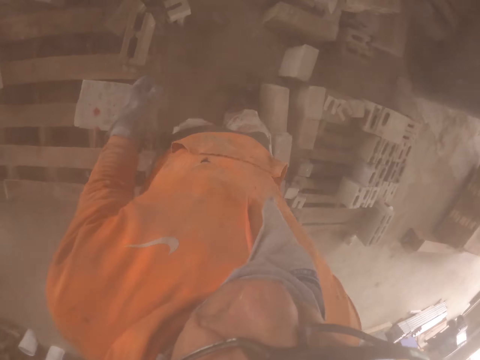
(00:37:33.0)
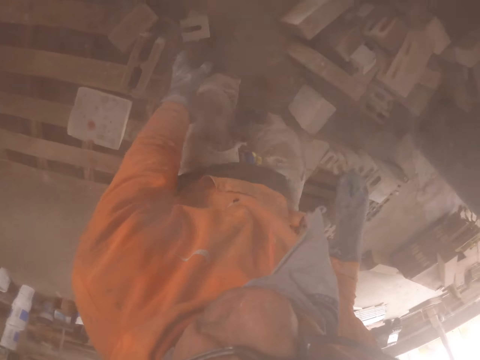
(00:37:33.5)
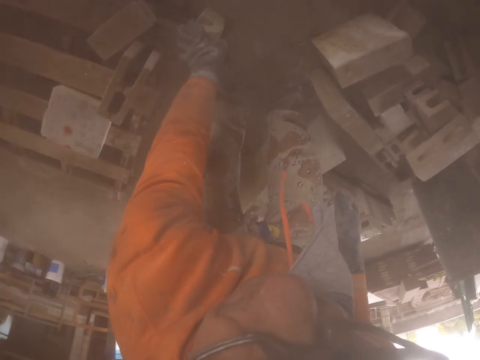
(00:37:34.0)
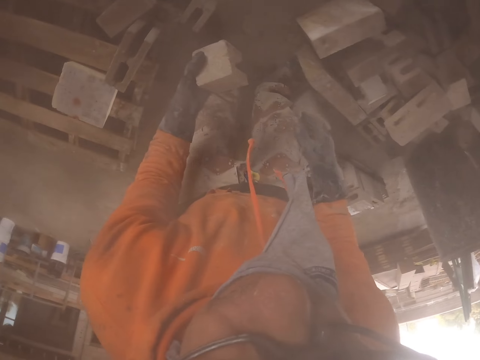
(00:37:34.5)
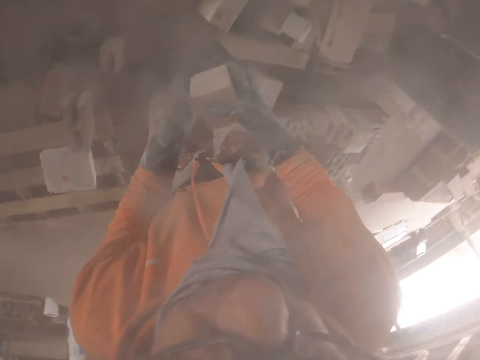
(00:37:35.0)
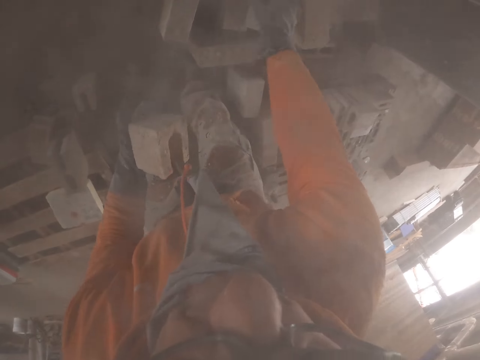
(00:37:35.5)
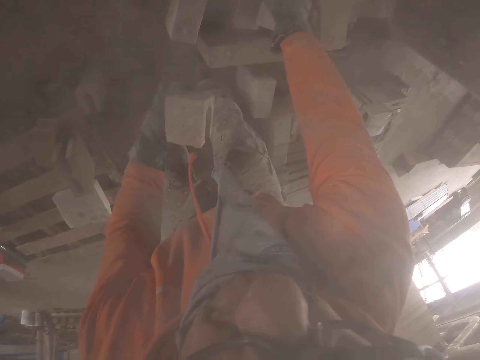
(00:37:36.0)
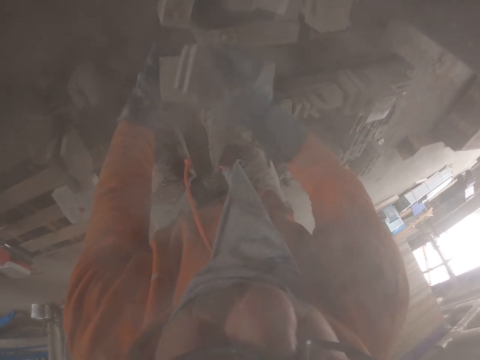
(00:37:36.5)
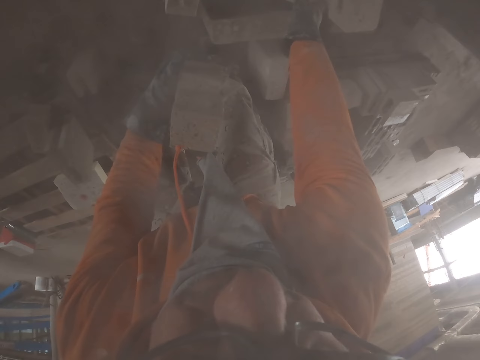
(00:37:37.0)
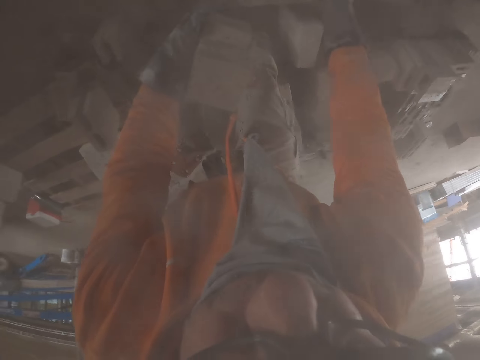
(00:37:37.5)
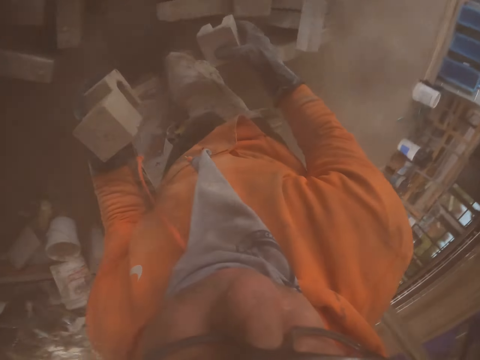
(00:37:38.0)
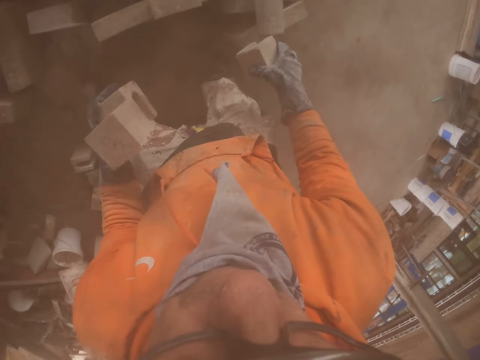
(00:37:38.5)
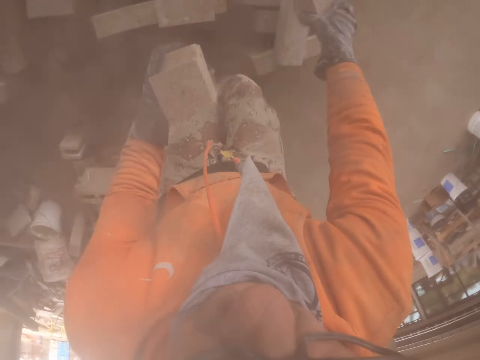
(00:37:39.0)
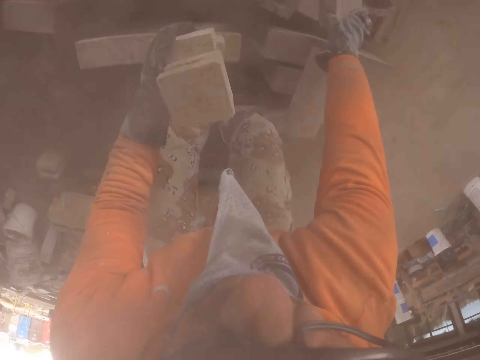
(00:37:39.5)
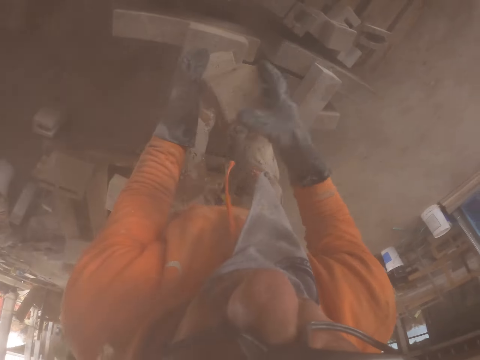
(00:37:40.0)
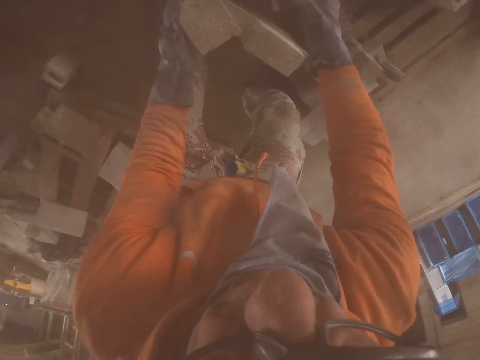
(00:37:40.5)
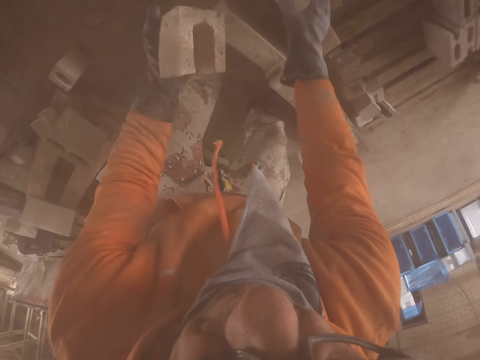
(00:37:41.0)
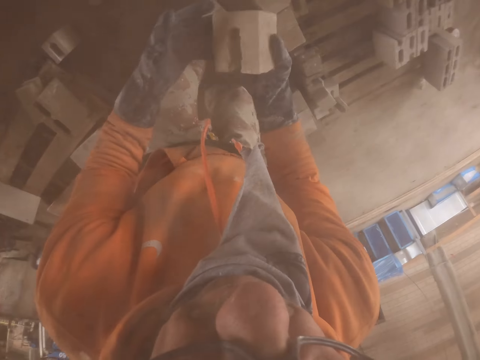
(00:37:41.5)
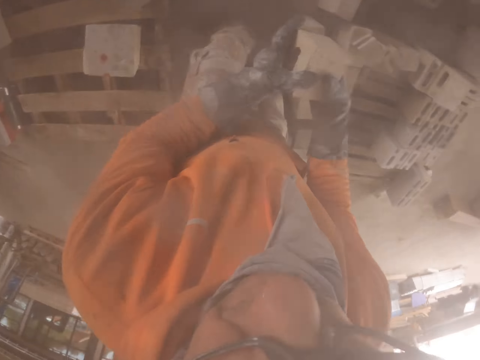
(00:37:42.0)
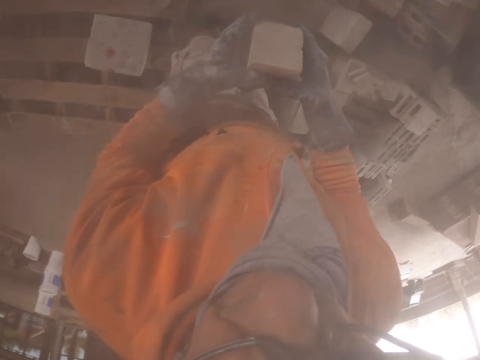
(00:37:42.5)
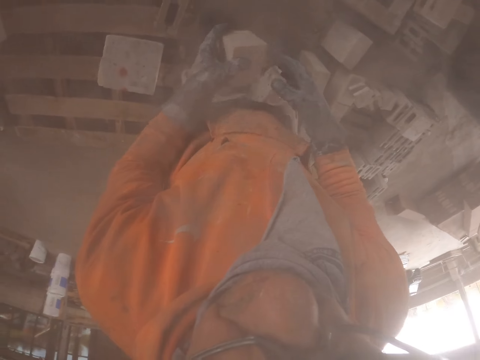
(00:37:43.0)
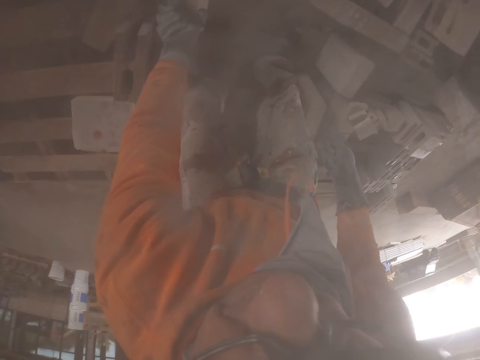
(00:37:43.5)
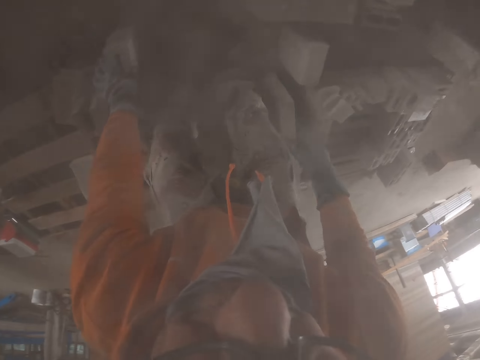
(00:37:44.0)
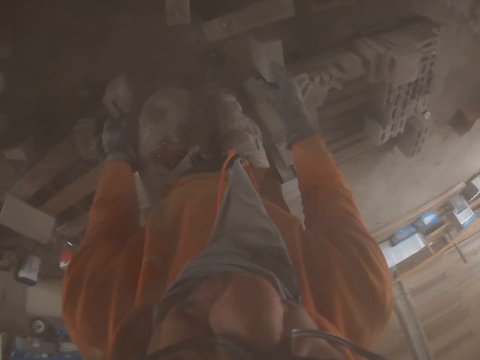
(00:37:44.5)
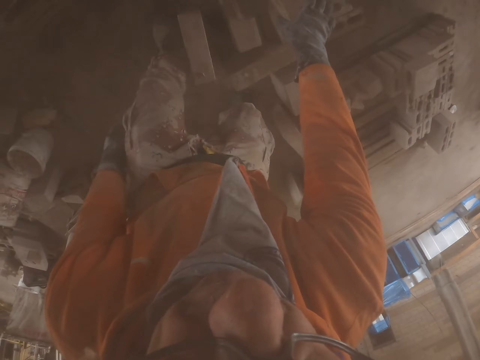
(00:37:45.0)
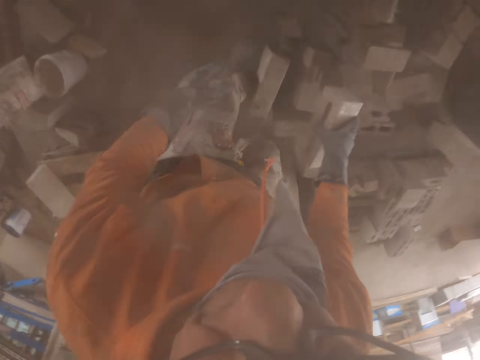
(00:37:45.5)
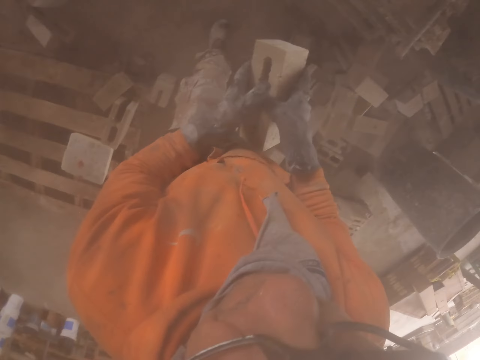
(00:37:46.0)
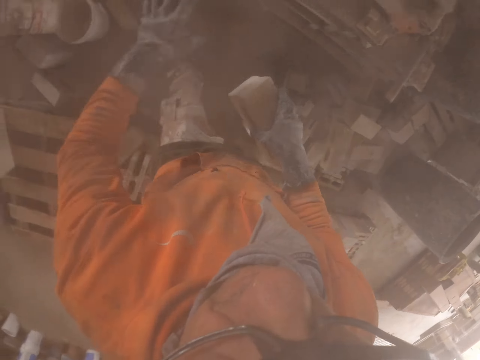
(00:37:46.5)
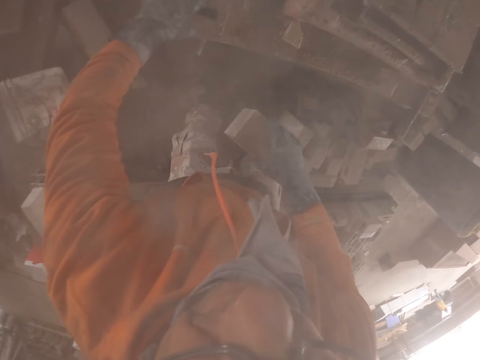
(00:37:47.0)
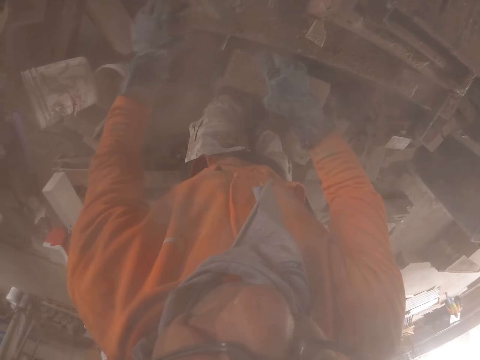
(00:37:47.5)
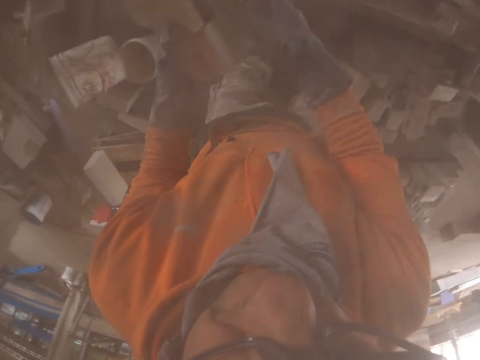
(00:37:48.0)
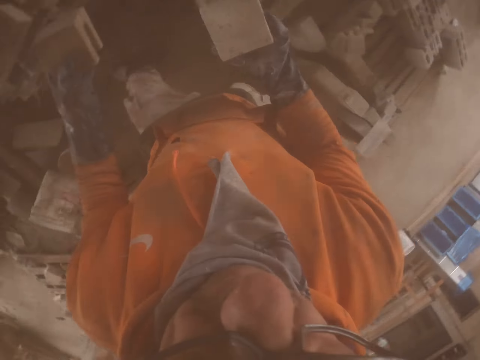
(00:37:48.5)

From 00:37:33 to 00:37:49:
The camera wearer picks up the brick stones. They arrange the brick stones on the pallet. They put the brick aside. They take a brick stone.

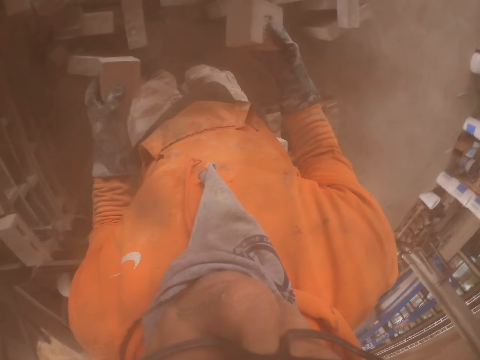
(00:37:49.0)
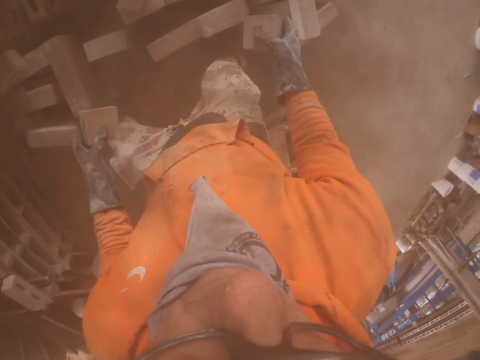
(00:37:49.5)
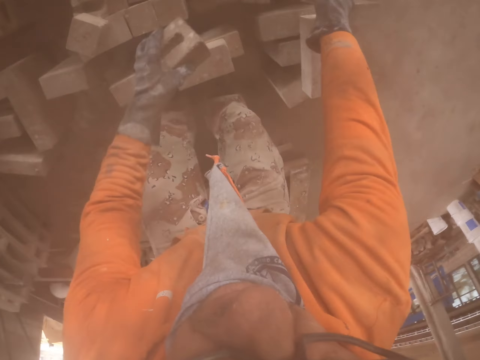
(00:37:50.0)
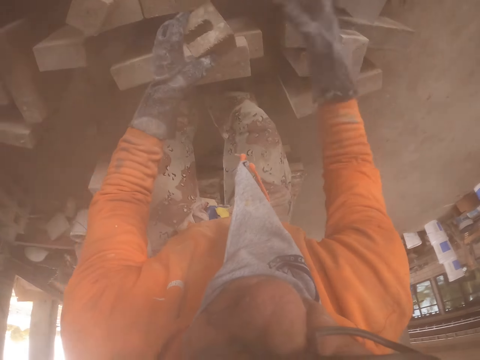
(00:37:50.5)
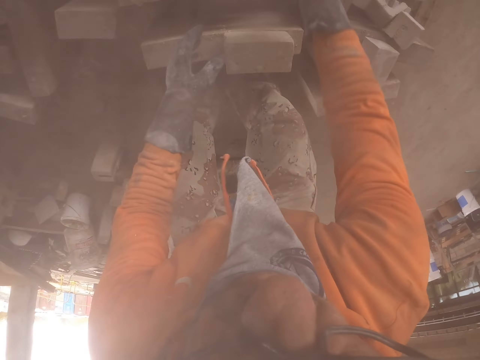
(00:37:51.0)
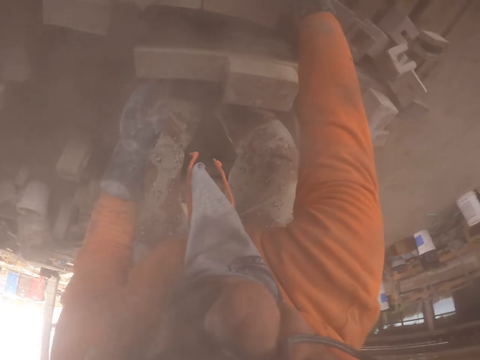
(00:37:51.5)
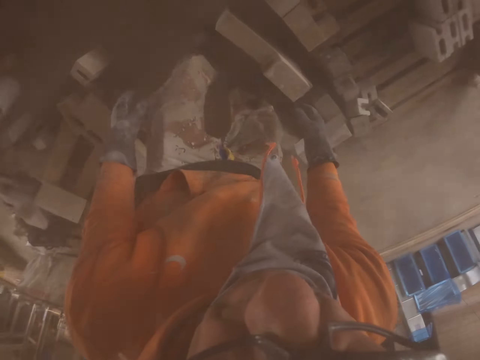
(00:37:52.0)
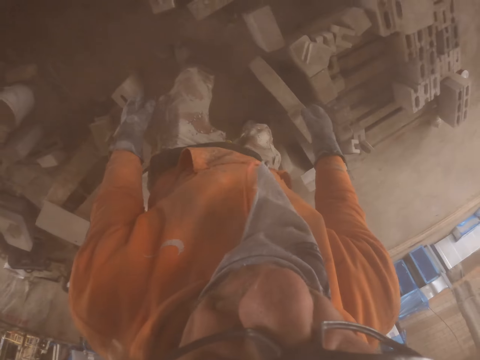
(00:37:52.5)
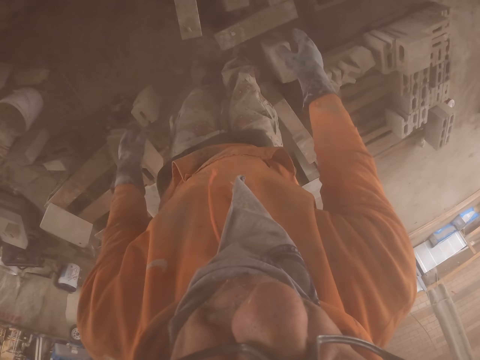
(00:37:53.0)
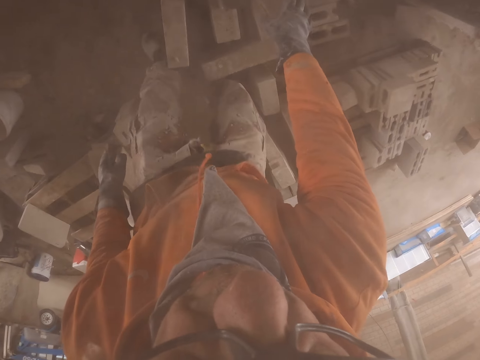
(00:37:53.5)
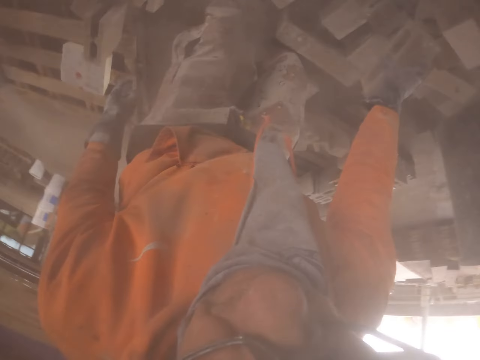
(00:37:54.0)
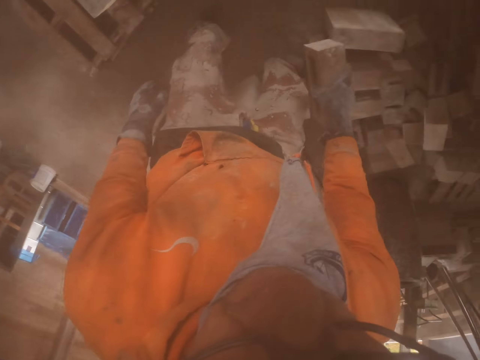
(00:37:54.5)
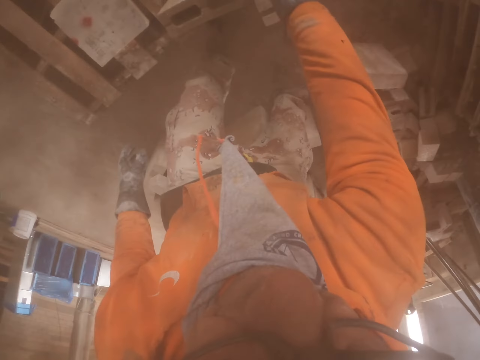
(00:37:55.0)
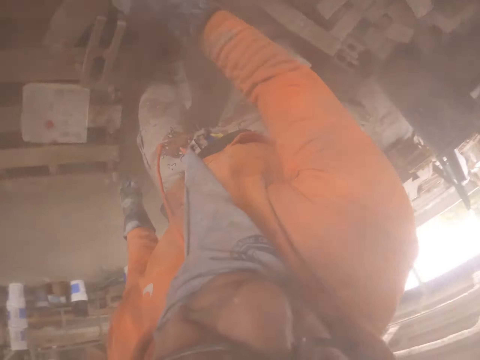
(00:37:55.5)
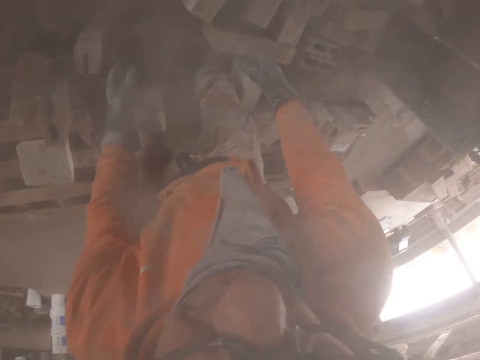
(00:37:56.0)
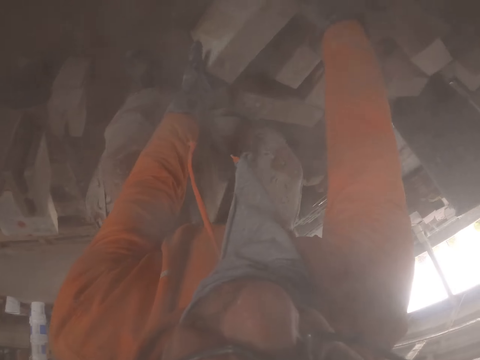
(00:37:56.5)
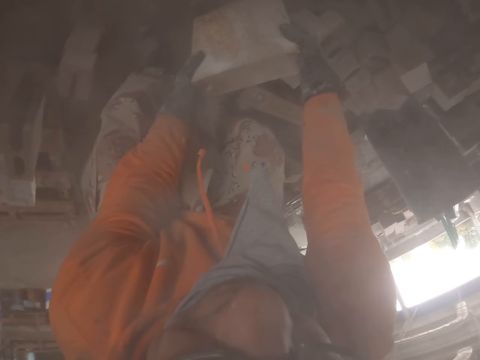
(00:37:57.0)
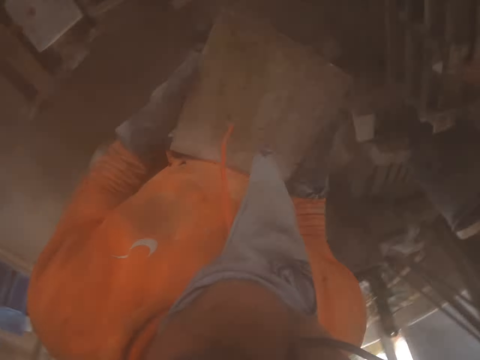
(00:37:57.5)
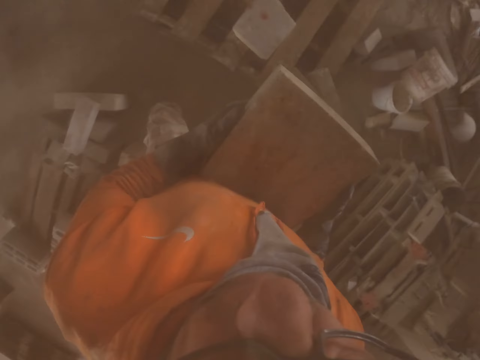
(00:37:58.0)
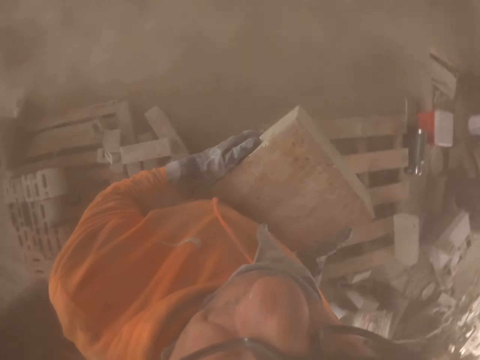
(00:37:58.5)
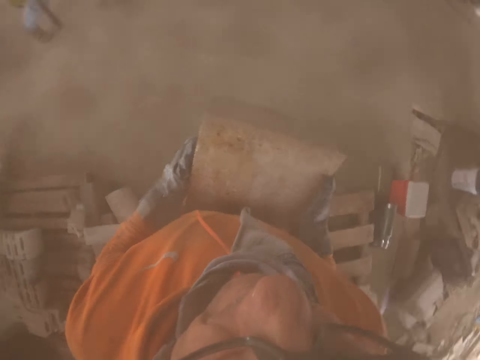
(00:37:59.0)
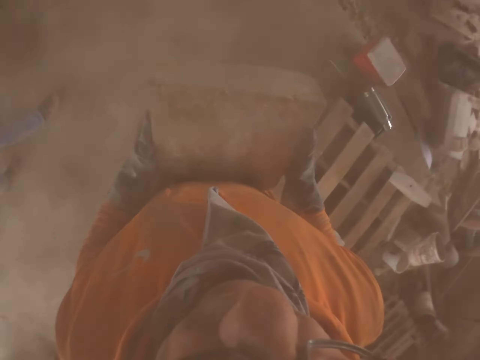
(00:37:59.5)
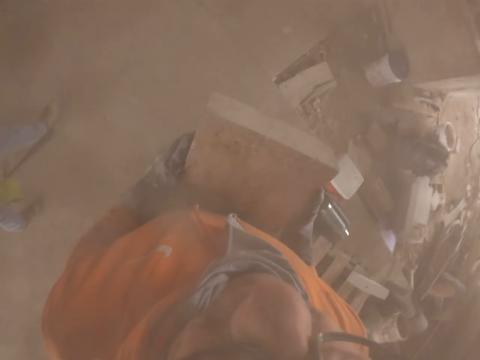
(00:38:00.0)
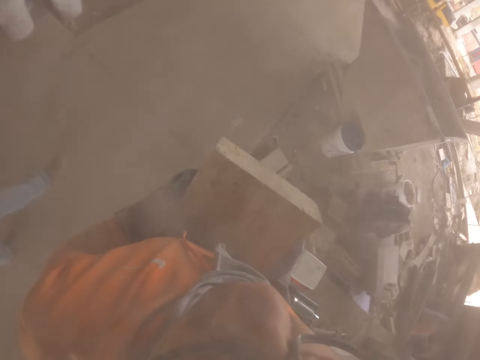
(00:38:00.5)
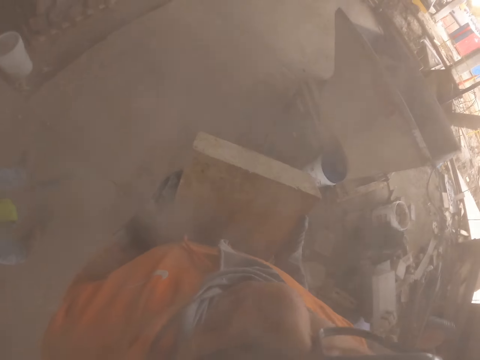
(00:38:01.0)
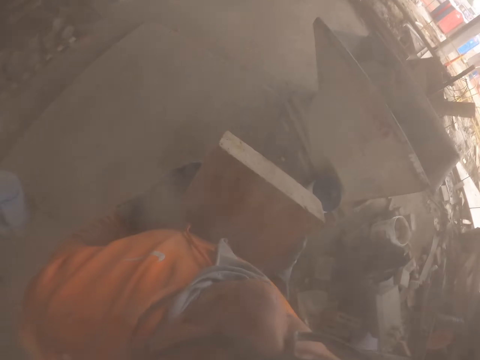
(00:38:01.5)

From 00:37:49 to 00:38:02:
The camera wearer arranges the bricks on the floor. They carry a brick stone.
